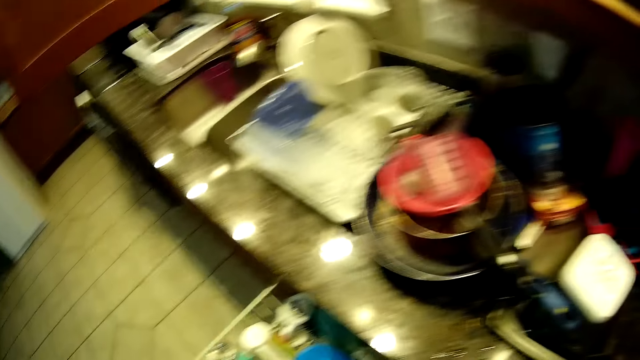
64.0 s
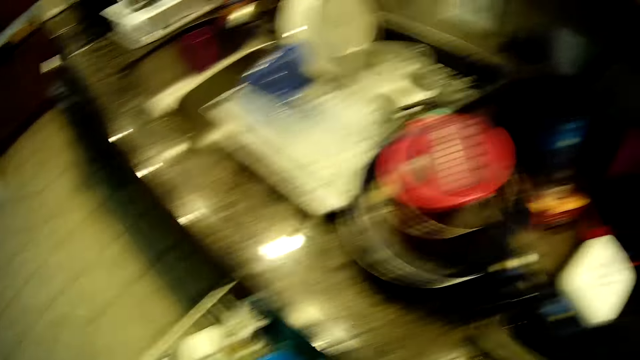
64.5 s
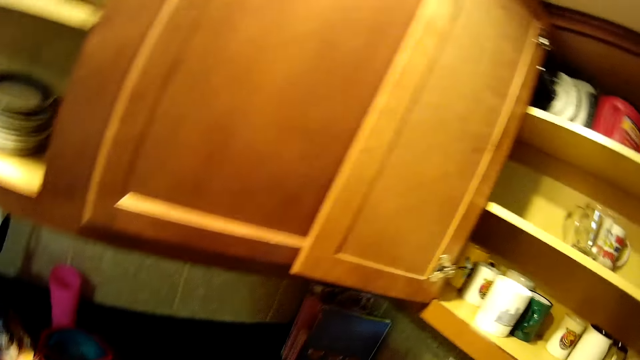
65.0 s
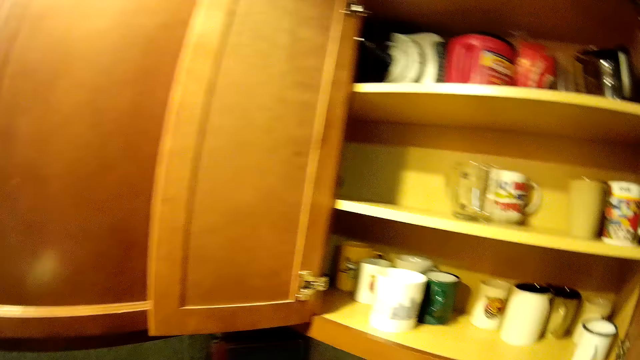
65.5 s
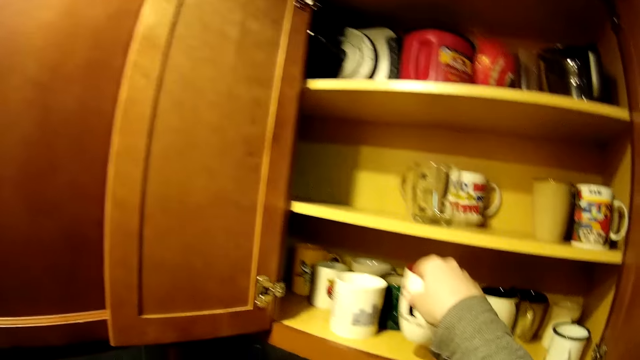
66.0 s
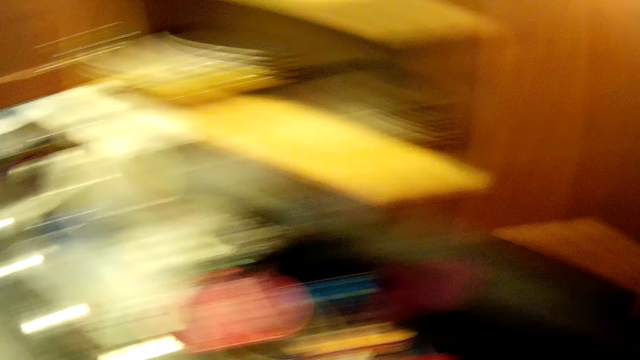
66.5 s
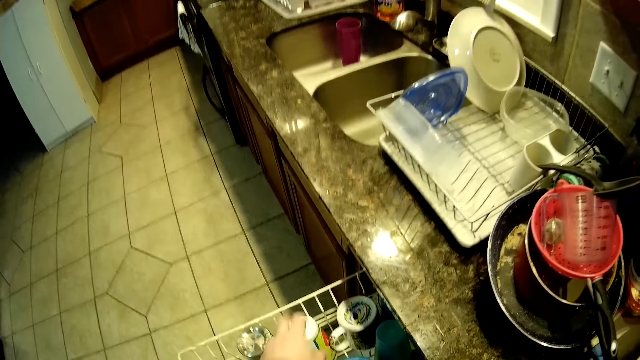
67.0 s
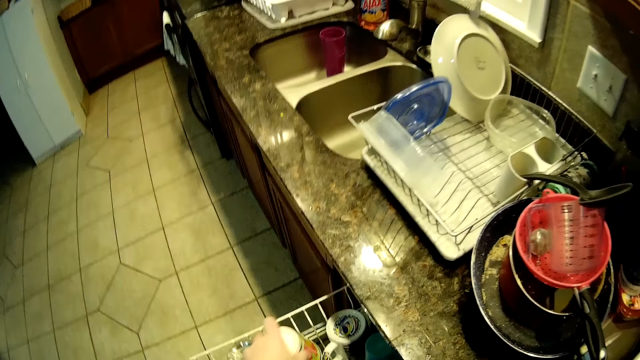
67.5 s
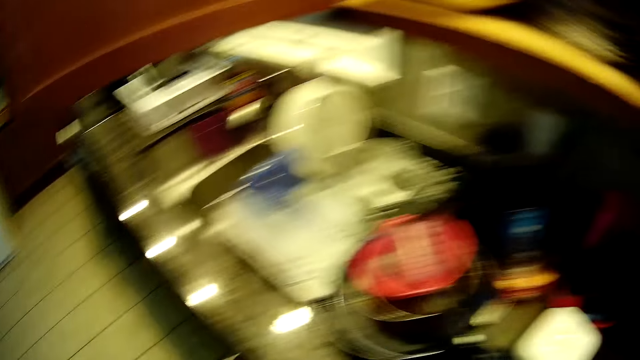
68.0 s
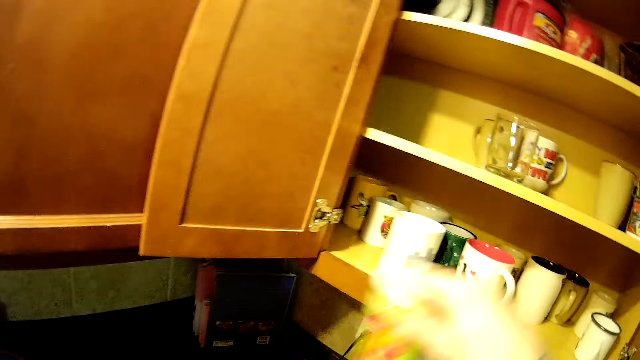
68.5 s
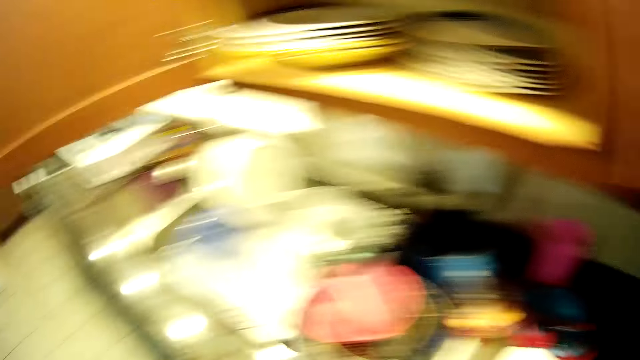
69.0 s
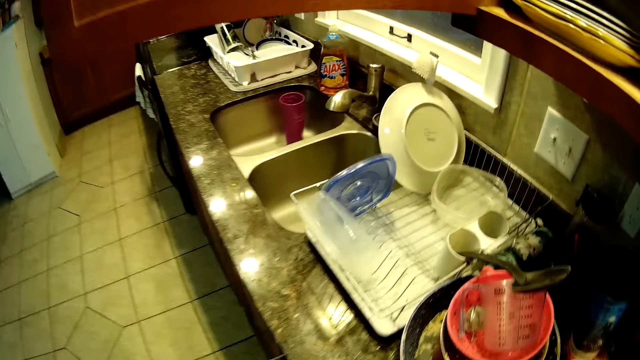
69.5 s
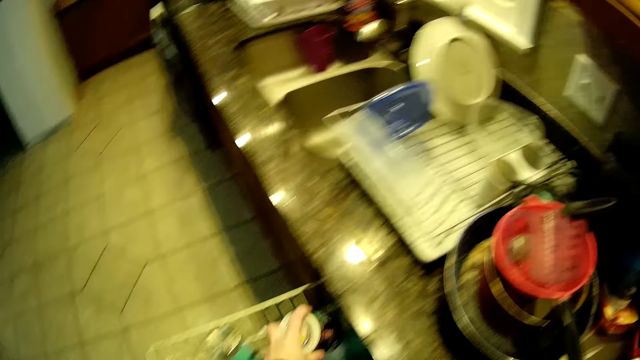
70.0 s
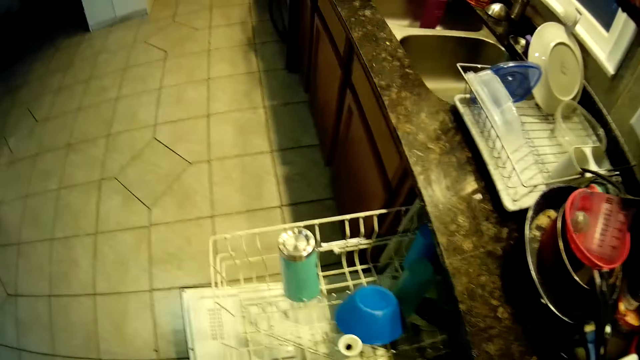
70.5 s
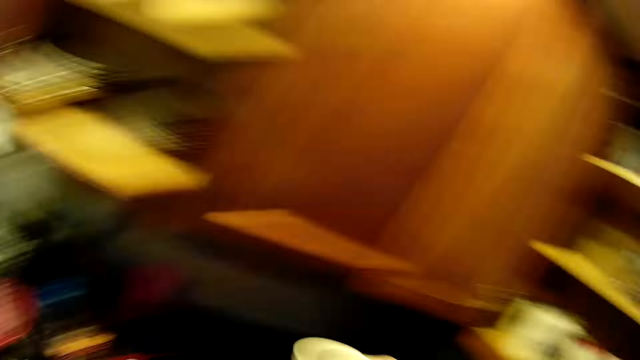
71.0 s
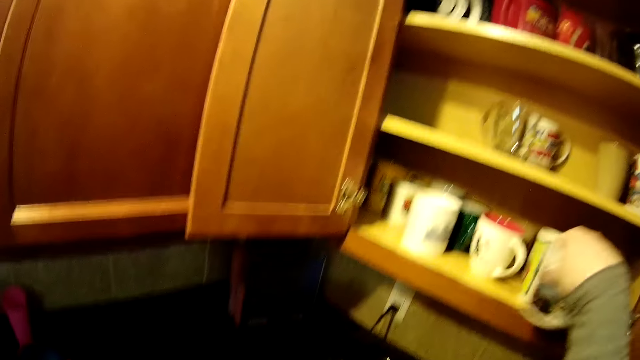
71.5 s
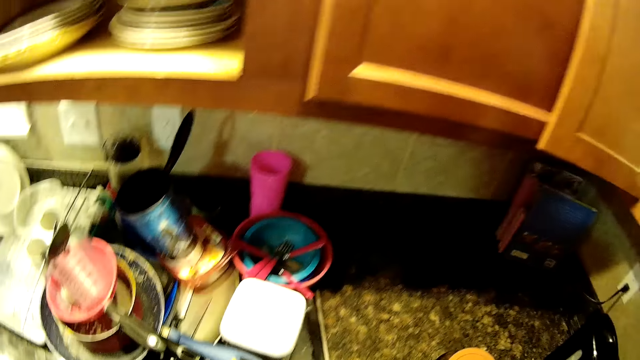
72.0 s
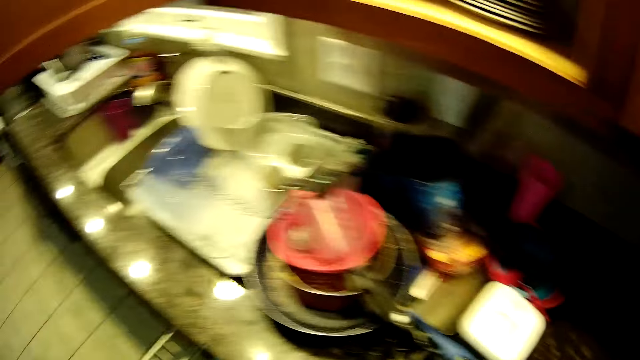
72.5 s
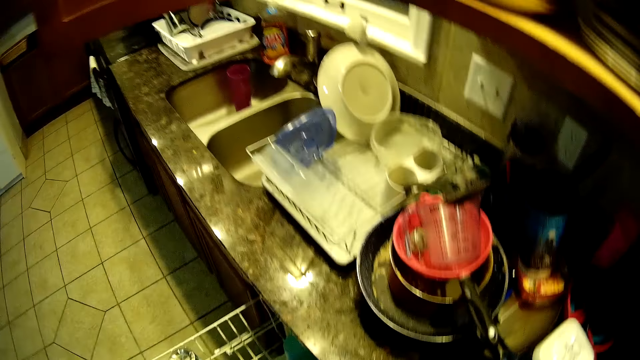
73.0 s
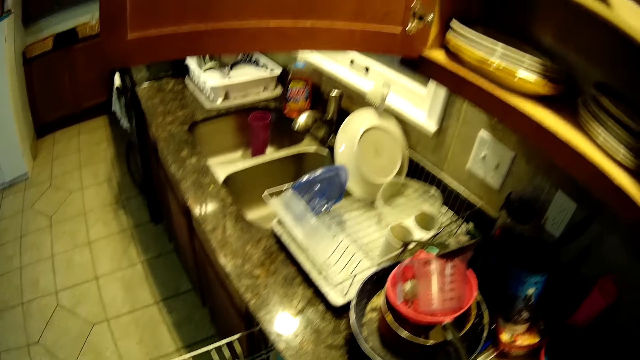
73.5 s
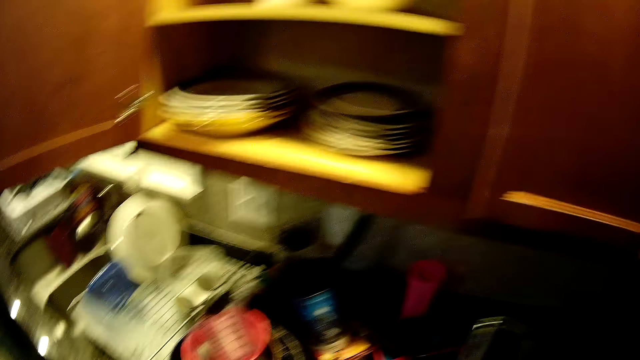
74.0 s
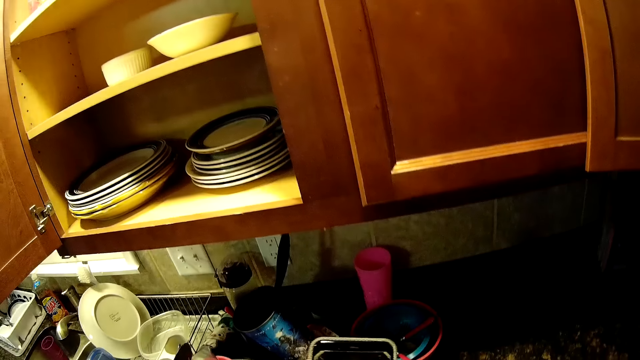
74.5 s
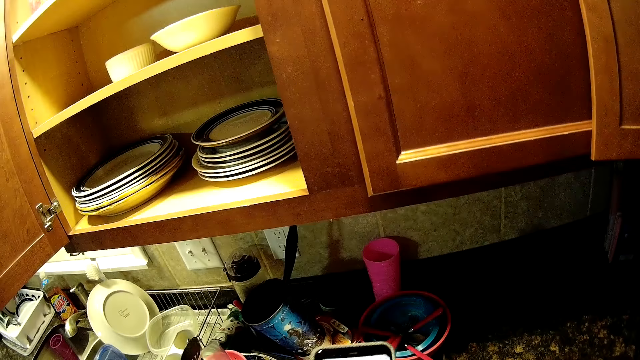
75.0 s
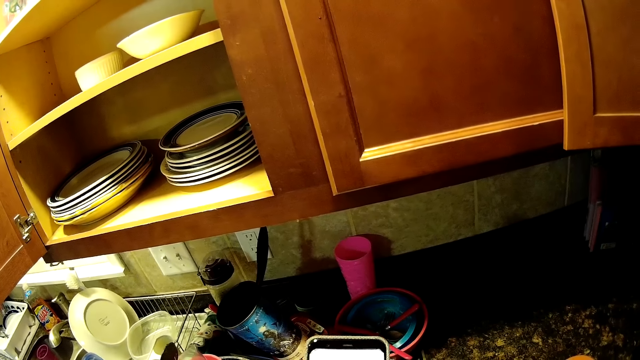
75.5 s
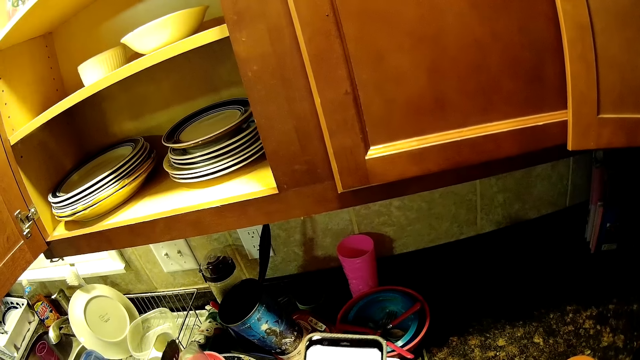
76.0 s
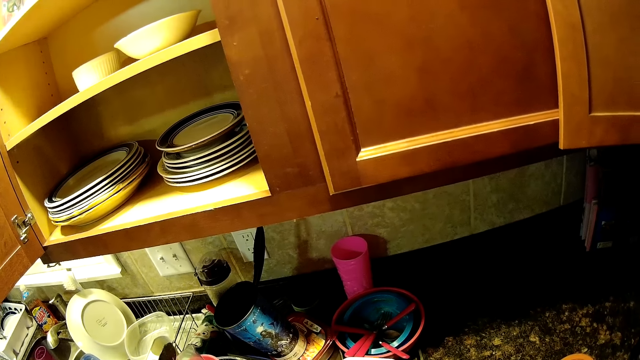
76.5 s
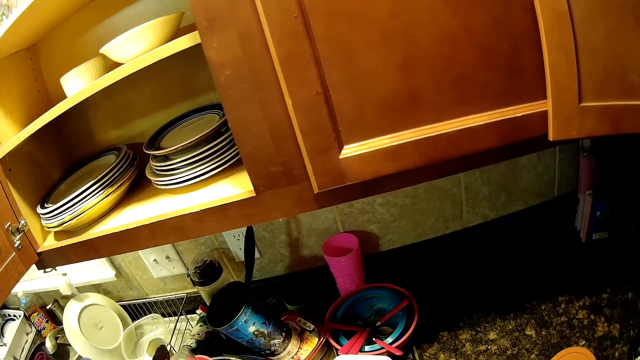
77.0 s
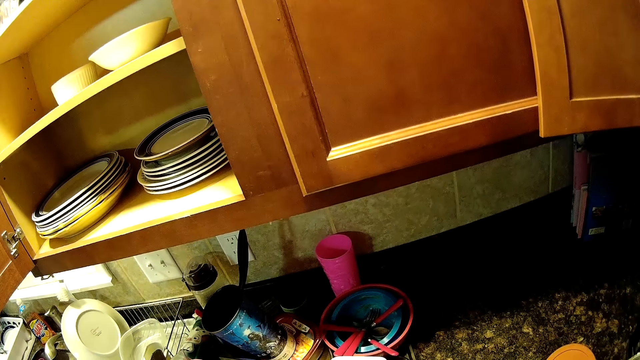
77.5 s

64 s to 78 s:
The camera wearer places cups in the cabinet. They pick up the phone, use the phone, and hold the phone.

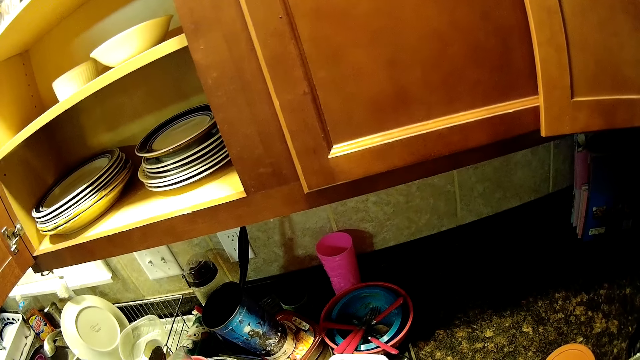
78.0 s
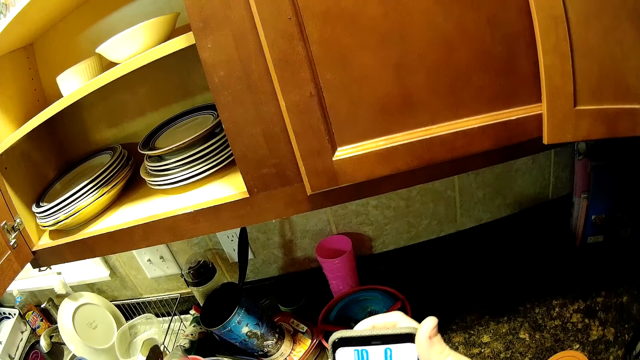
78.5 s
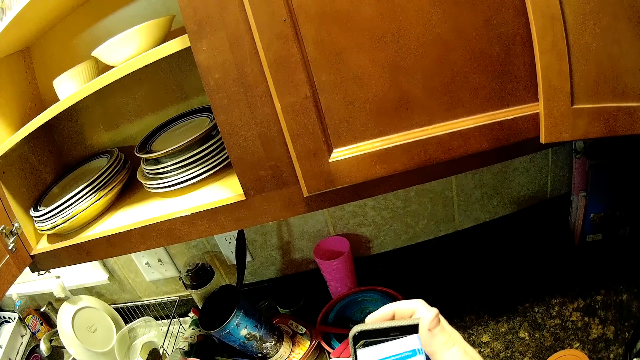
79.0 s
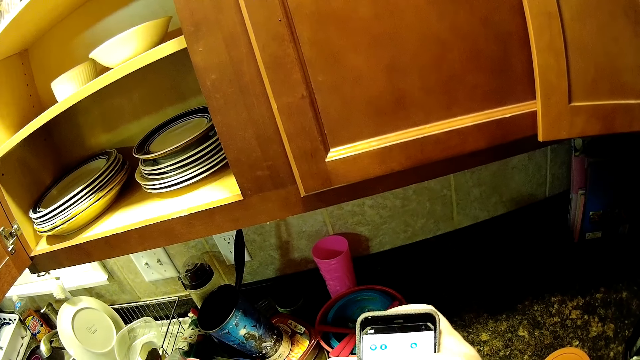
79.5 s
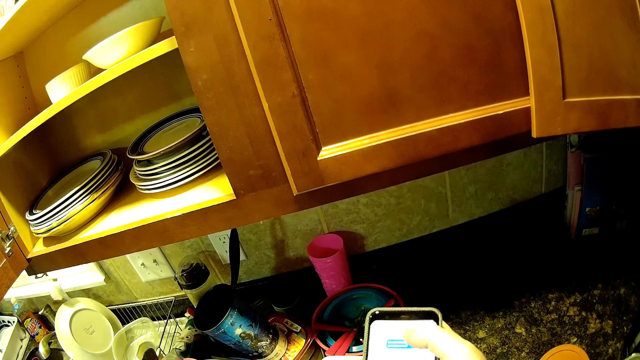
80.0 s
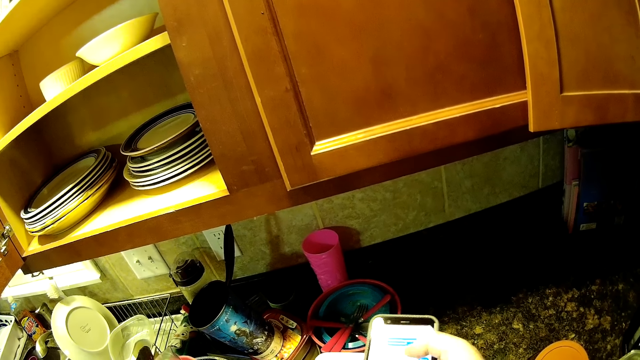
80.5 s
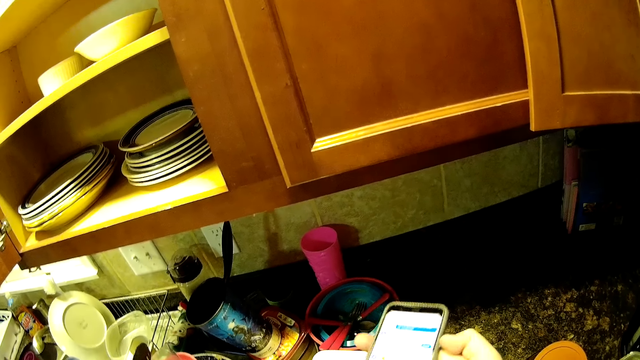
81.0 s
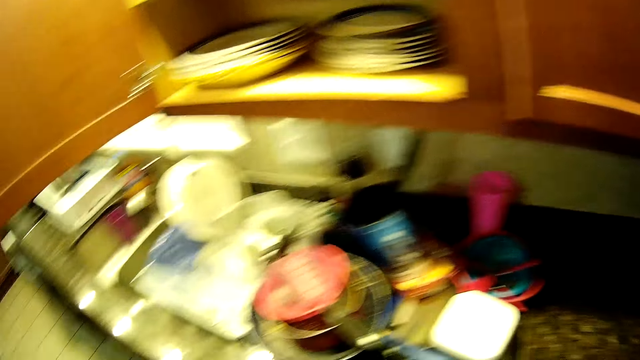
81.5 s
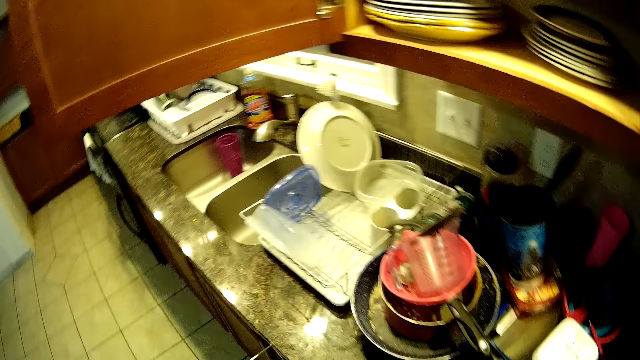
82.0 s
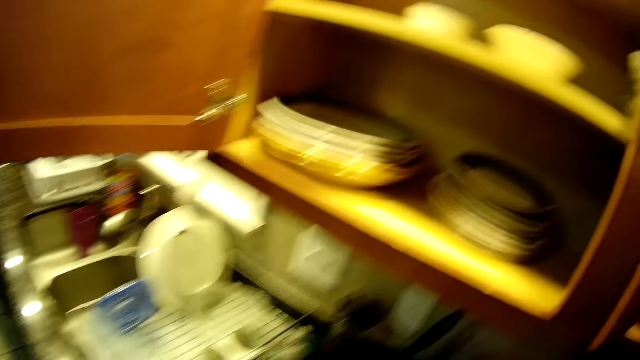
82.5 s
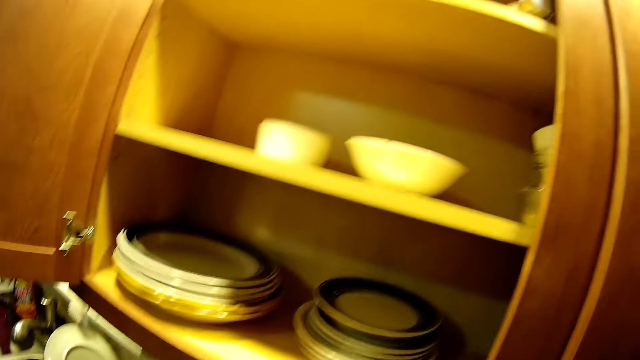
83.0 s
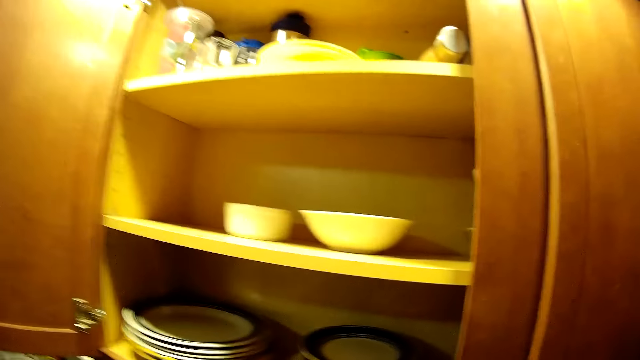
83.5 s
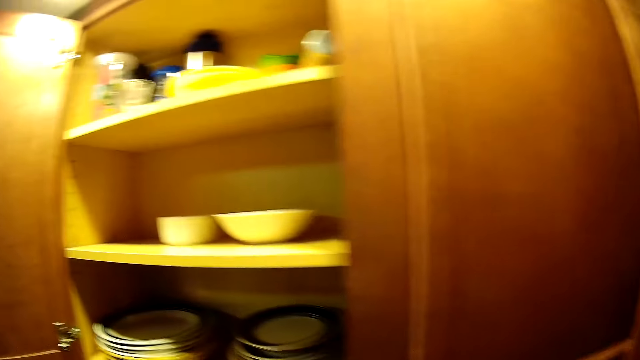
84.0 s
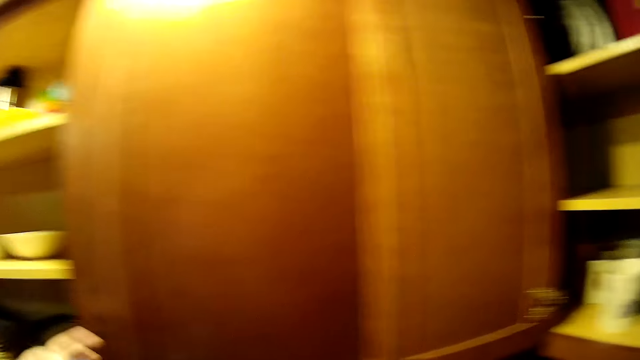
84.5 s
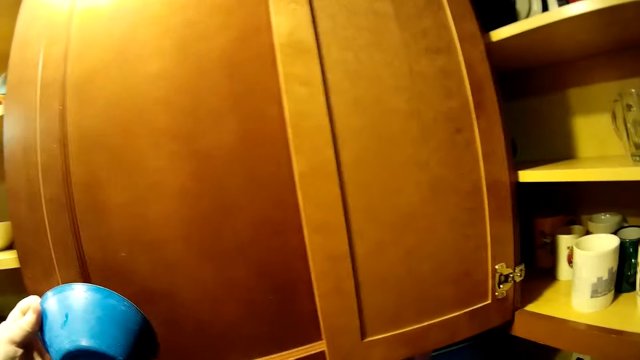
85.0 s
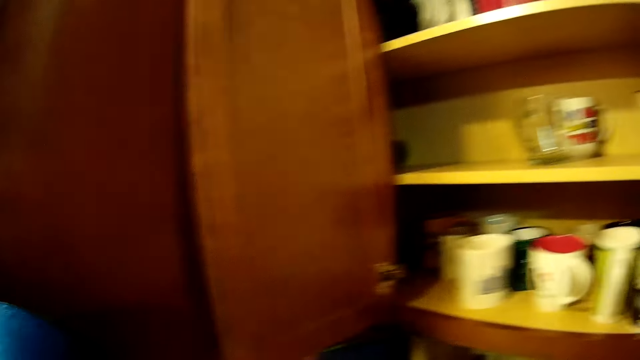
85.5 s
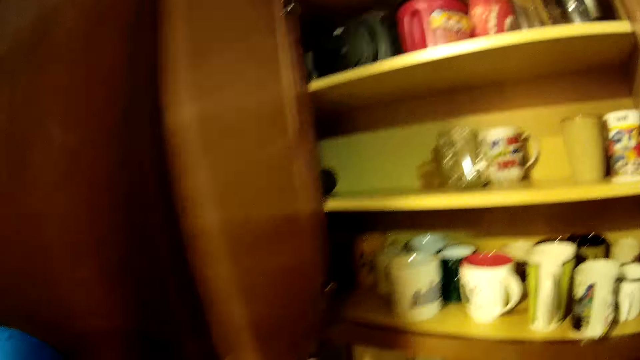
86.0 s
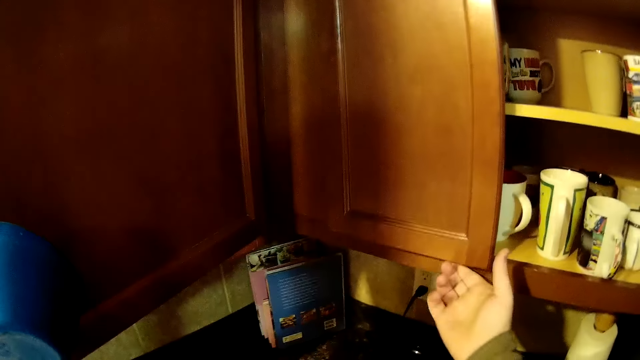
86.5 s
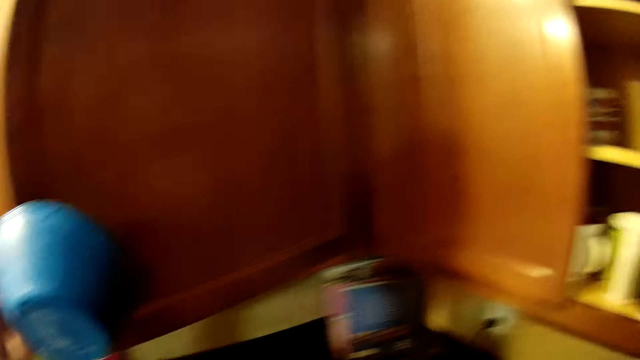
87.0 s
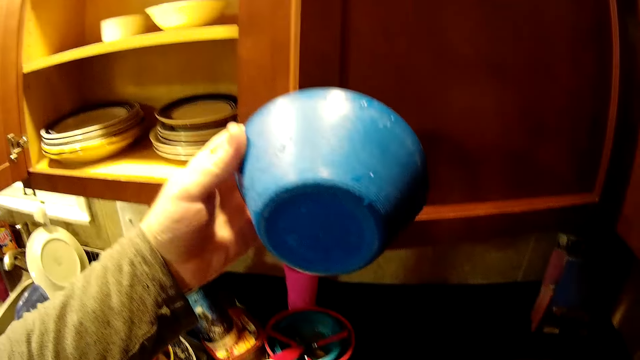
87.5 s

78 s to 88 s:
The camera wearer scrolls a phone and looks around. They close the cabinet and hold a bowl.
